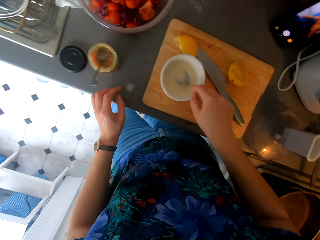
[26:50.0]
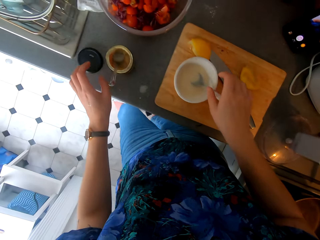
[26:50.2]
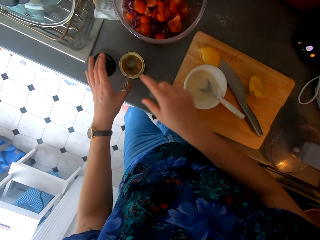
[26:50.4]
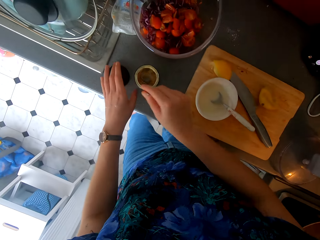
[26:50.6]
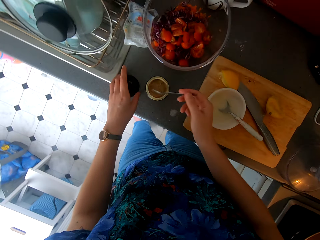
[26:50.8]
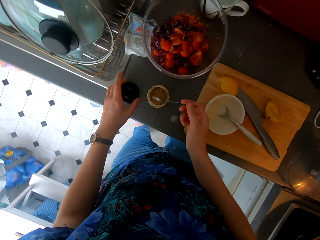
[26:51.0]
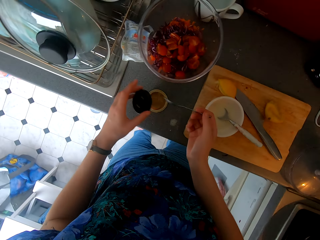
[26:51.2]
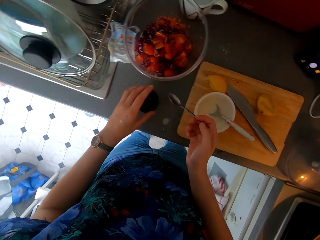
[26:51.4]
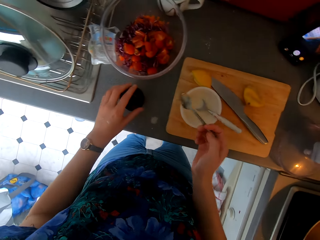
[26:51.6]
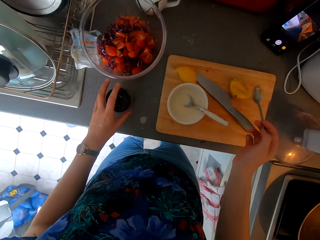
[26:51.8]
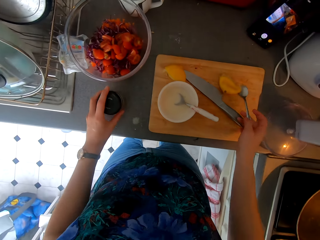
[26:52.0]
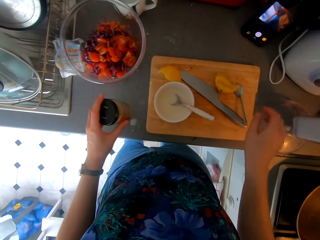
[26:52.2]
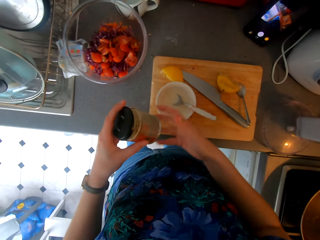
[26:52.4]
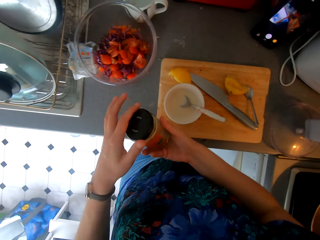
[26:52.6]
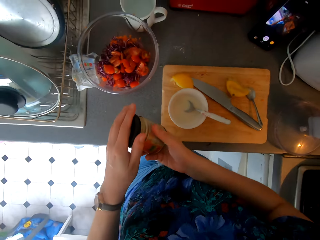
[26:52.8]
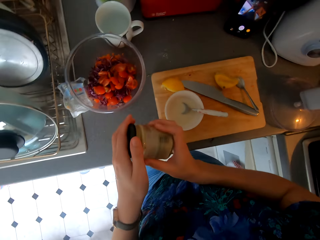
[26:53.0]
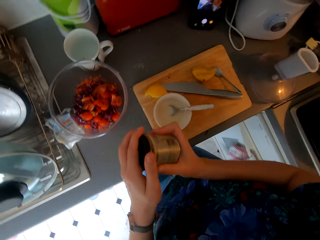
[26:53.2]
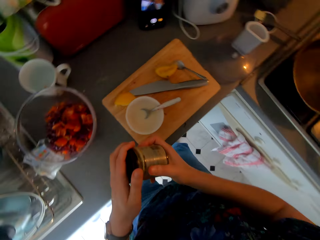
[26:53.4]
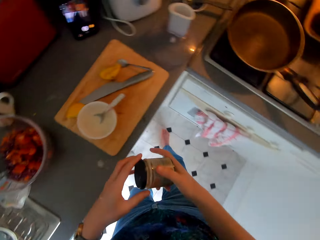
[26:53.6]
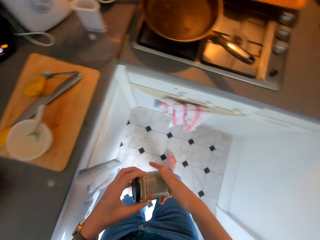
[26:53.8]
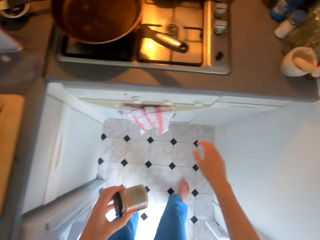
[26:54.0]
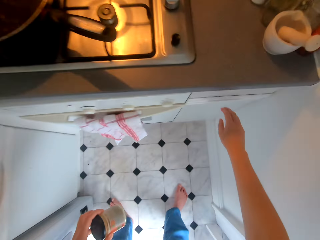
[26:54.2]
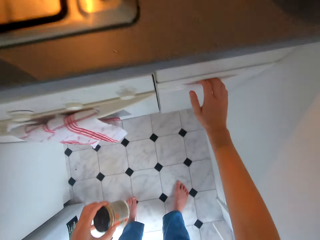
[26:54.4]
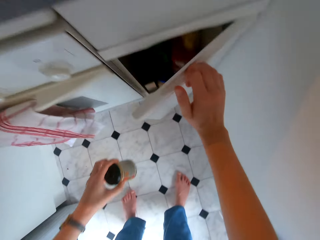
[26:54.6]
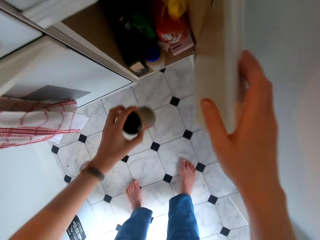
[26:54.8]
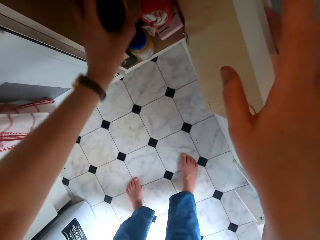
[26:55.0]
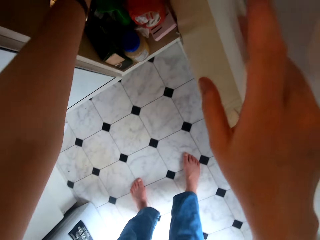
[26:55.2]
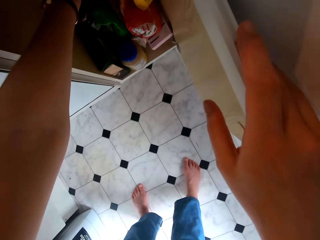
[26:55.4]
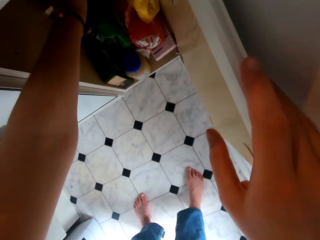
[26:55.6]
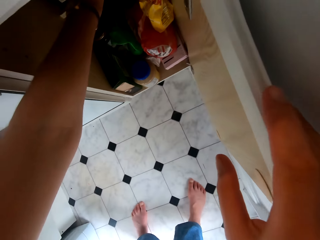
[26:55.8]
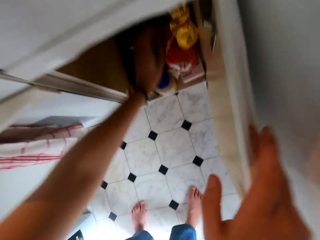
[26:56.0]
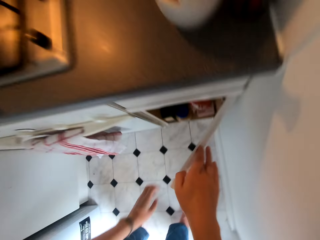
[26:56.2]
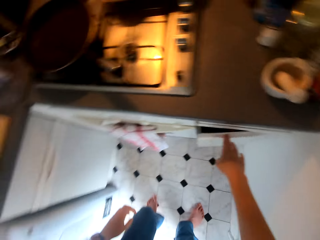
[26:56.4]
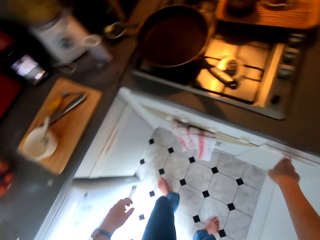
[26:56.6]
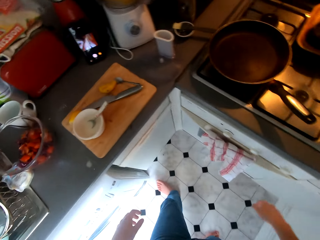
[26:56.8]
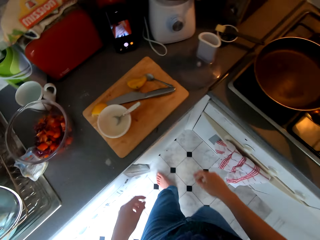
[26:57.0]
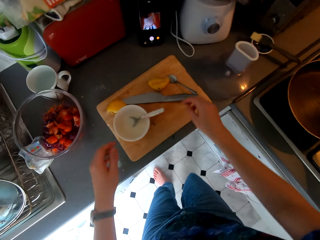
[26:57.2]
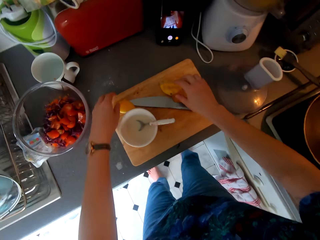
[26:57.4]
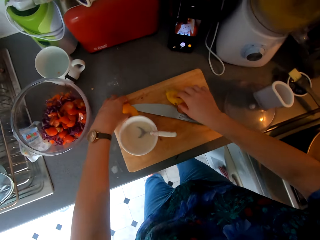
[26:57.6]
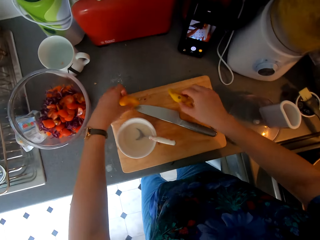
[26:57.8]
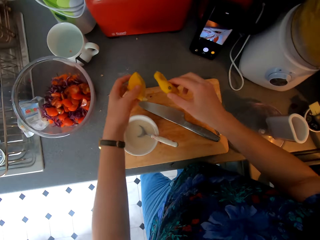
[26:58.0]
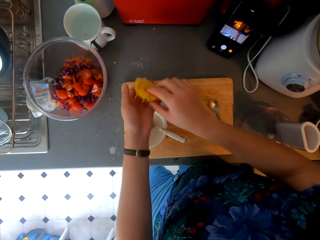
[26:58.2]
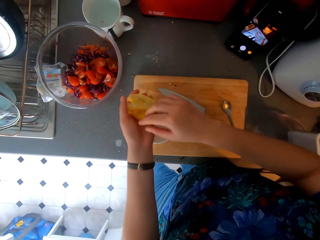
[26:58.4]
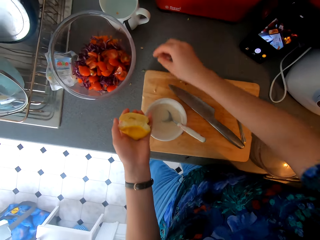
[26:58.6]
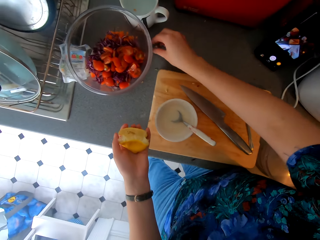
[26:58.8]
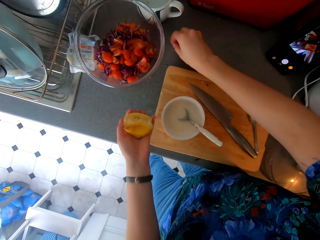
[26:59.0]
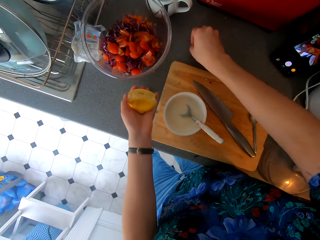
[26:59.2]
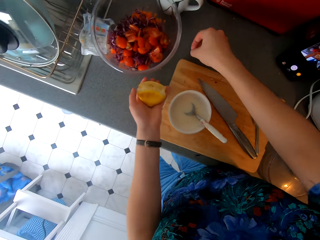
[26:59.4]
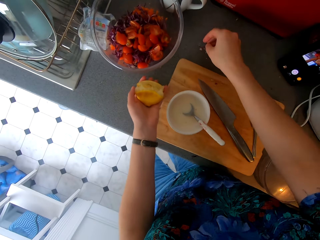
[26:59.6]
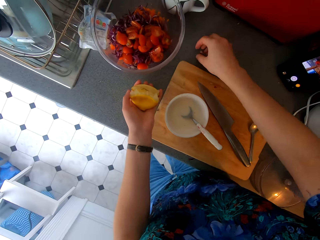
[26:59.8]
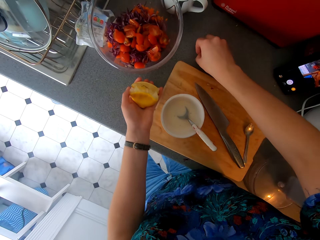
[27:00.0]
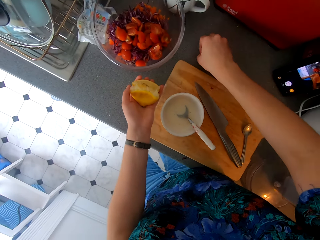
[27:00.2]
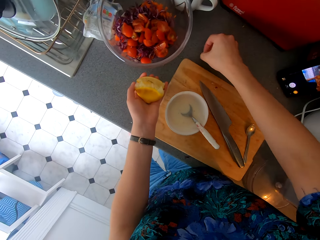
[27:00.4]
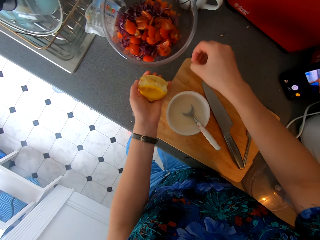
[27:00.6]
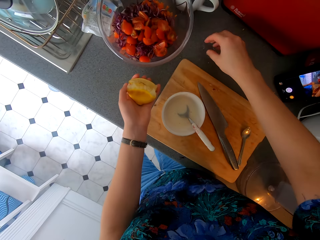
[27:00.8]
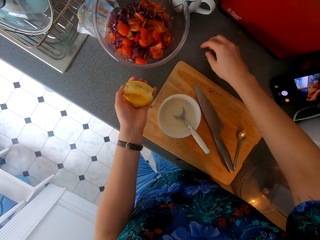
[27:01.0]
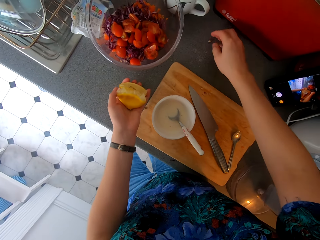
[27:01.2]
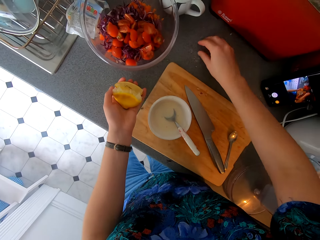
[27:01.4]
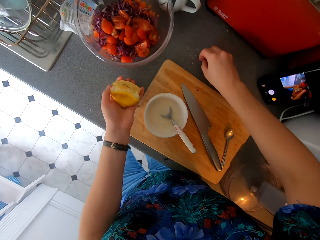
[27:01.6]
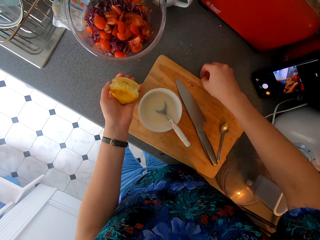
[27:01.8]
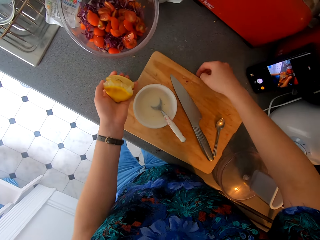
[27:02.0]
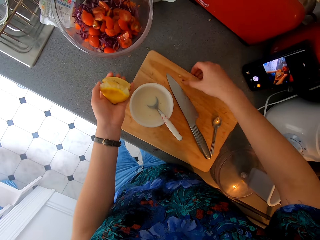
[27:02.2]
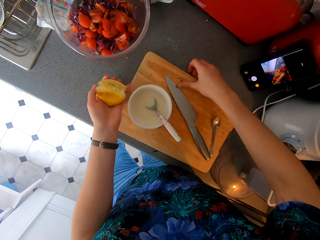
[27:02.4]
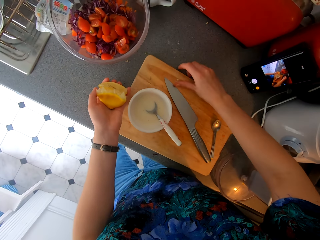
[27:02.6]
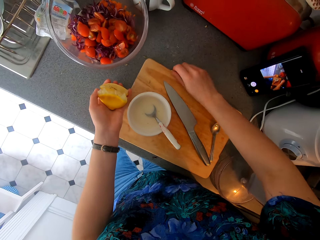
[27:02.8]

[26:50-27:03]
The camera wearer stirs the mixture with the spoon. They hold the spoon. They pick up the lid. They pick up the tin. They place the spoon down. They close the tin with the lid. They open the cabinet. They place the tin on the cabinet. They close the cabinet door. They walk around. They pick up the lemon rind. They pick up the lemon seed. They hold the lemon rind.

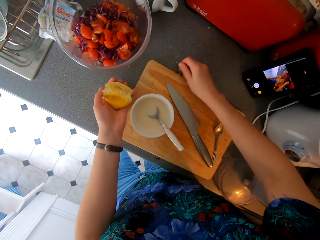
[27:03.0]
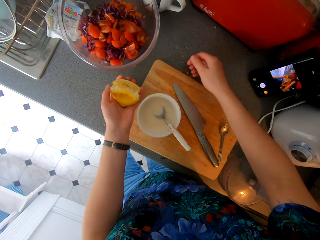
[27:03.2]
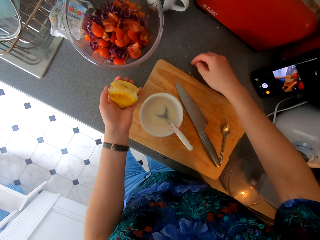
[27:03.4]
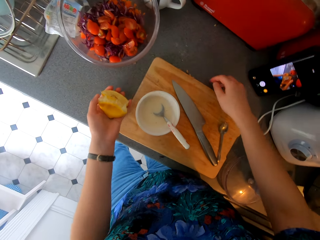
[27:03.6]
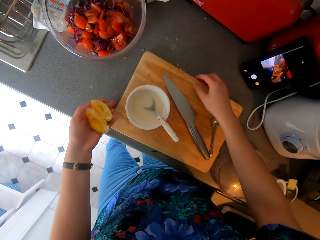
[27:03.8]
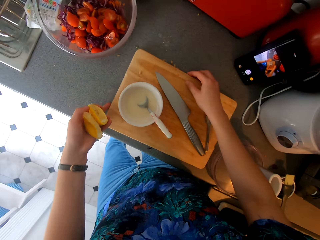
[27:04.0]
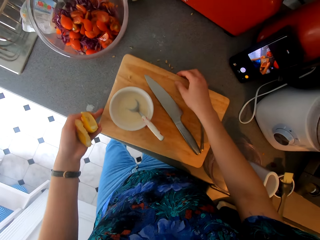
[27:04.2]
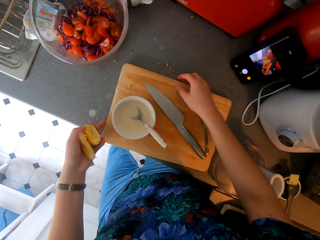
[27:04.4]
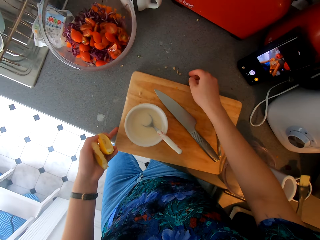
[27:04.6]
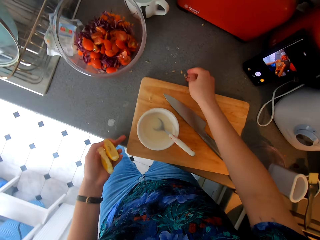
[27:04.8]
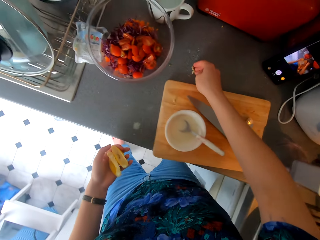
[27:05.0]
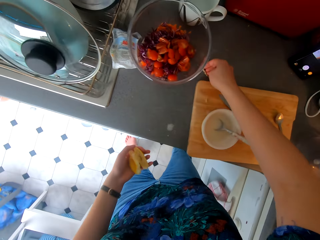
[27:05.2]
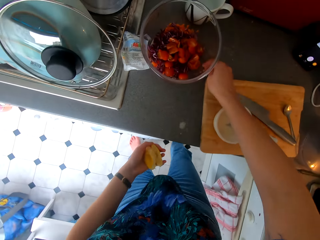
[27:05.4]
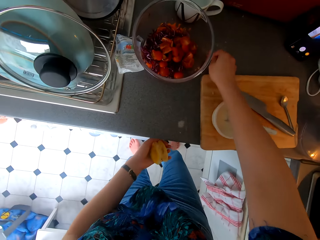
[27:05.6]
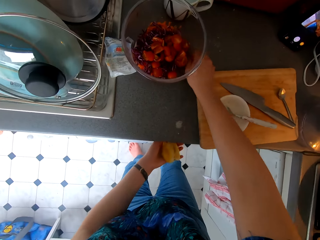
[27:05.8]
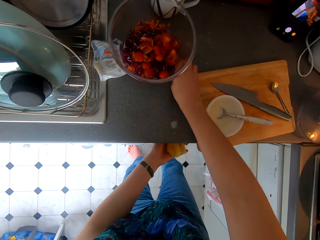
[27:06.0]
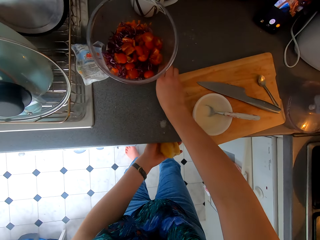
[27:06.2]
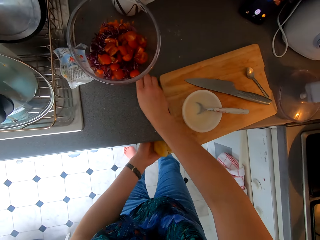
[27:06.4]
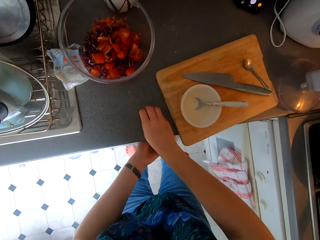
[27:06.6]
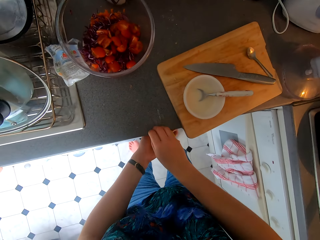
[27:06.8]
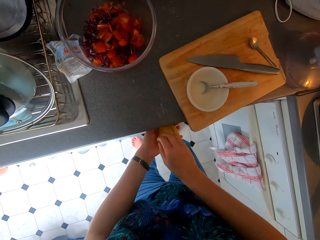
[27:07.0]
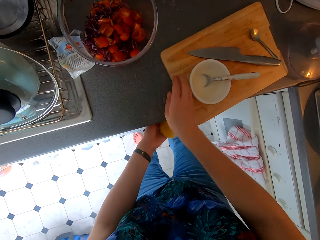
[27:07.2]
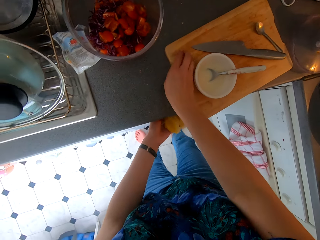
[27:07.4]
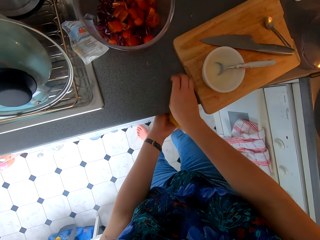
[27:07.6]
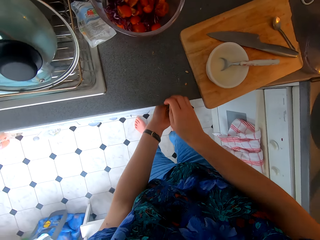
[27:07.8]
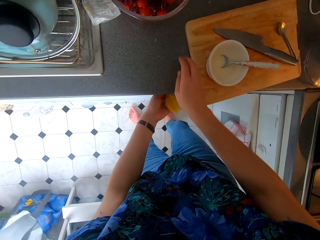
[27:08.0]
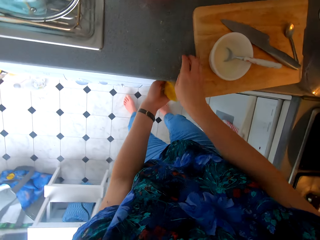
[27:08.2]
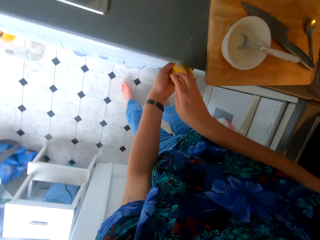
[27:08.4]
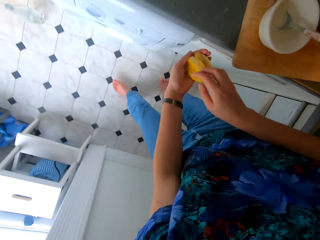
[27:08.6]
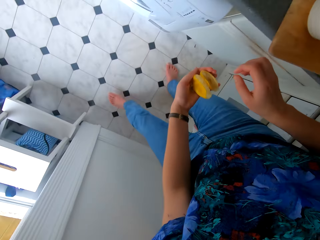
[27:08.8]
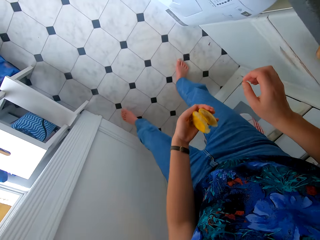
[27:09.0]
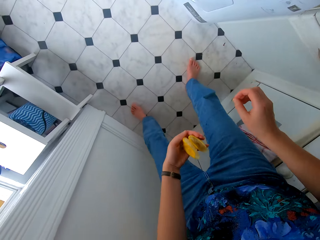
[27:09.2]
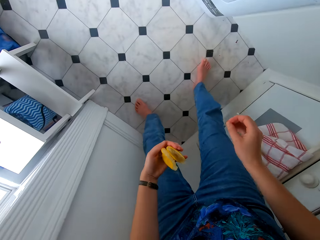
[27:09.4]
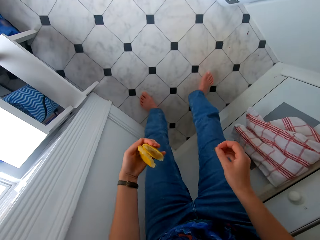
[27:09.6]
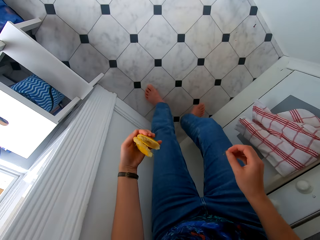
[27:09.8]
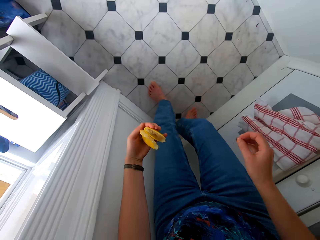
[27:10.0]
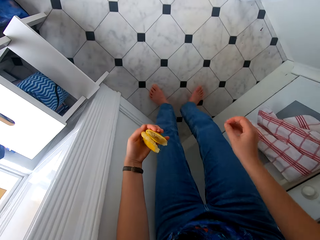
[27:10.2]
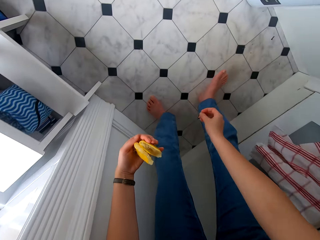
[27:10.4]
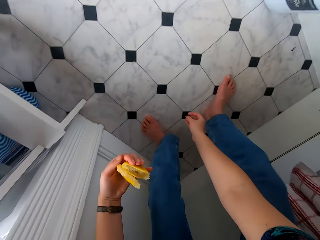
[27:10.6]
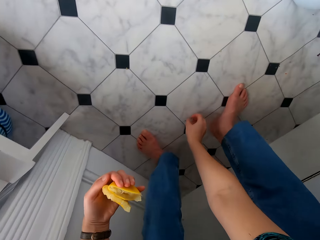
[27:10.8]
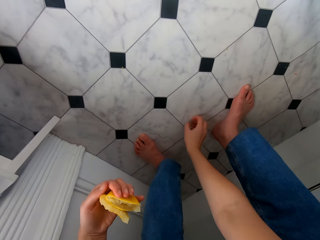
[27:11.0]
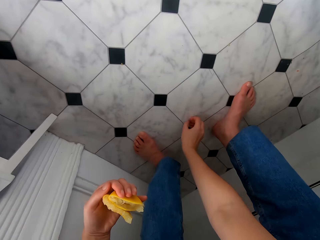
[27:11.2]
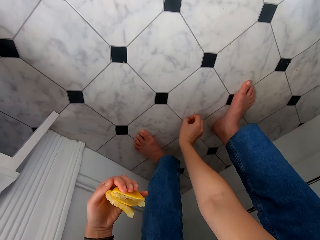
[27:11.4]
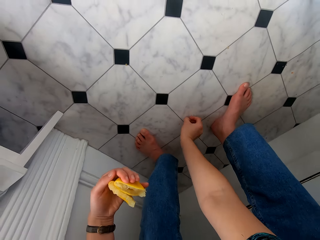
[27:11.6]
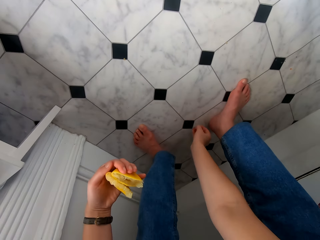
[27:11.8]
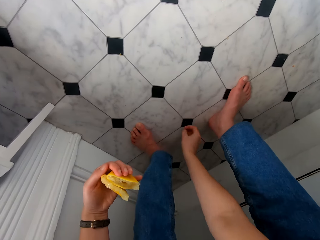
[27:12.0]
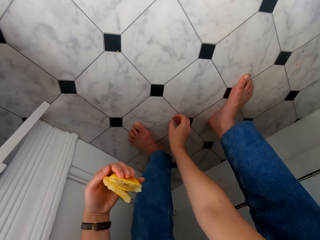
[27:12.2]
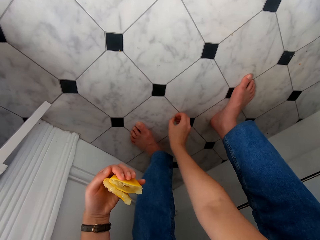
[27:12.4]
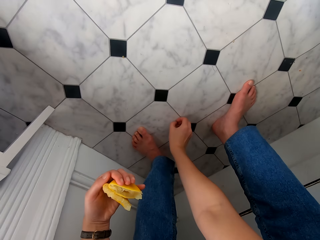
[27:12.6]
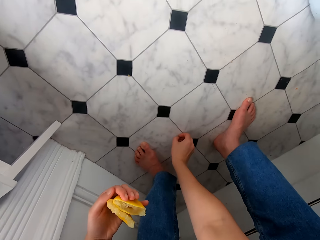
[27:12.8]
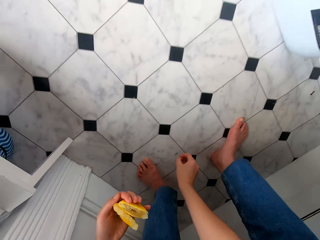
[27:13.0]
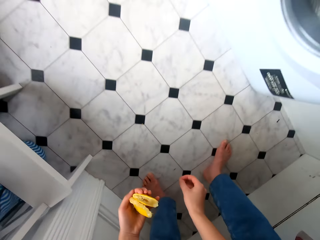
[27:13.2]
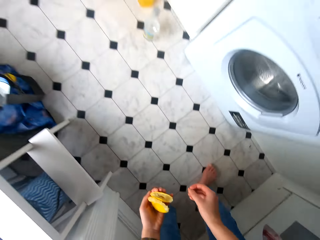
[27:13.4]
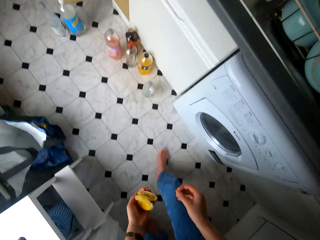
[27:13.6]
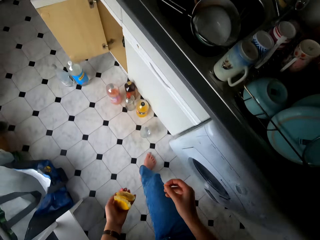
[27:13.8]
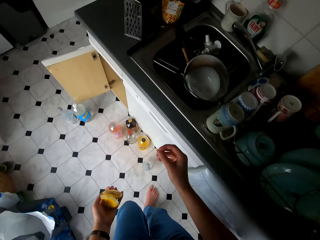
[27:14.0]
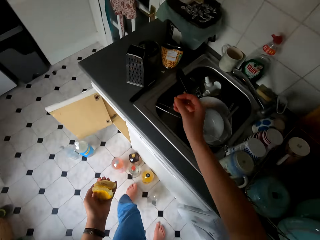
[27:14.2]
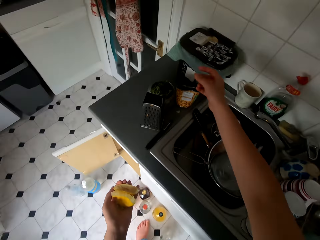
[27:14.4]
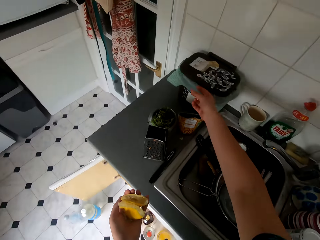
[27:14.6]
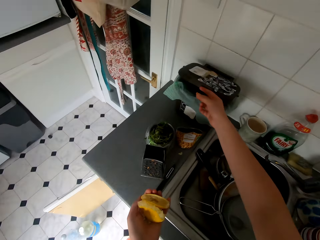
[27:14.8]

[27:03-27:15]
The camera wearer moves the chopping board. They push the lemon seed with hands. They remove waste from the surface. They hold the lemon rind. They push the lemon seed with hands. They look around. They pick up the lemon seed. They bend. They walk around. They hold the lemon rind.
